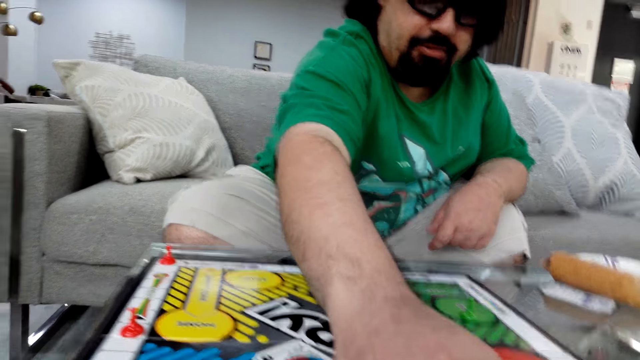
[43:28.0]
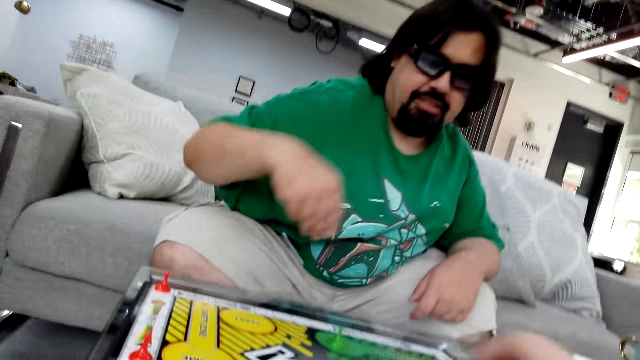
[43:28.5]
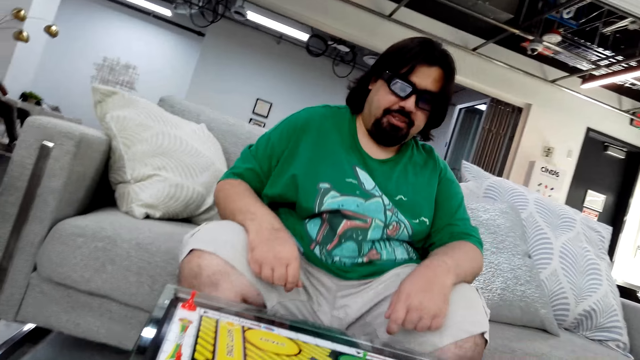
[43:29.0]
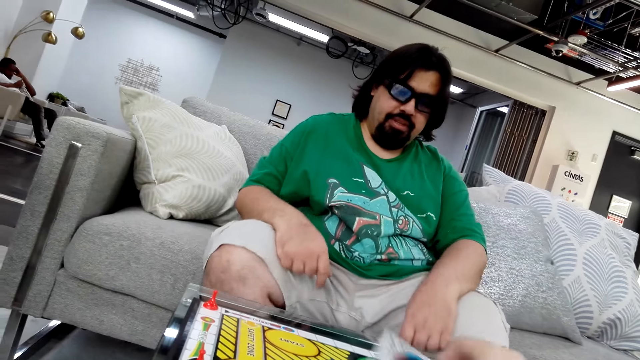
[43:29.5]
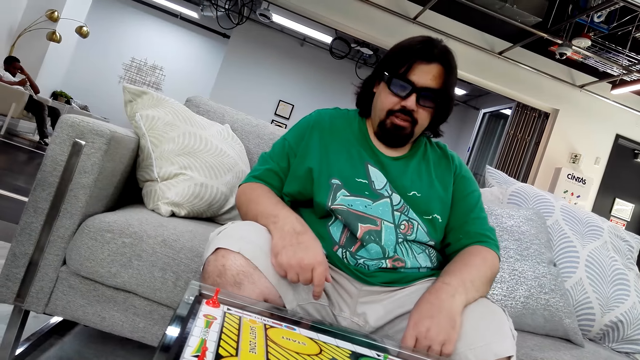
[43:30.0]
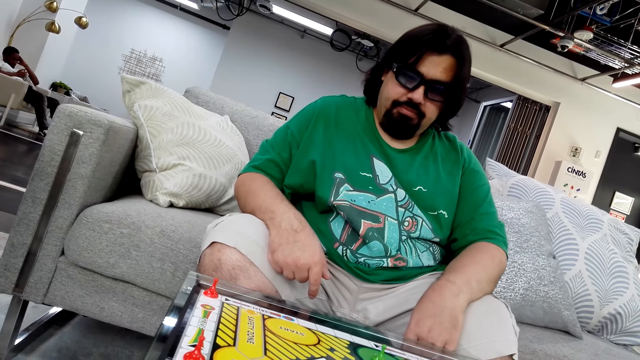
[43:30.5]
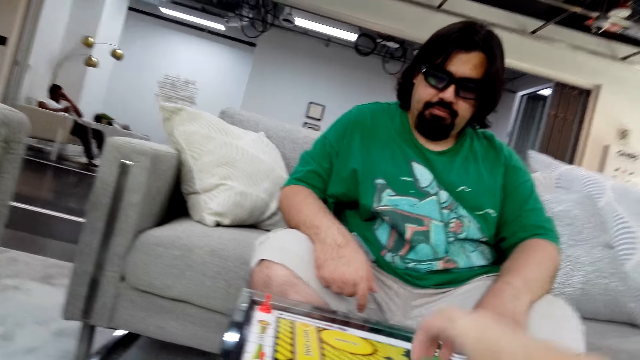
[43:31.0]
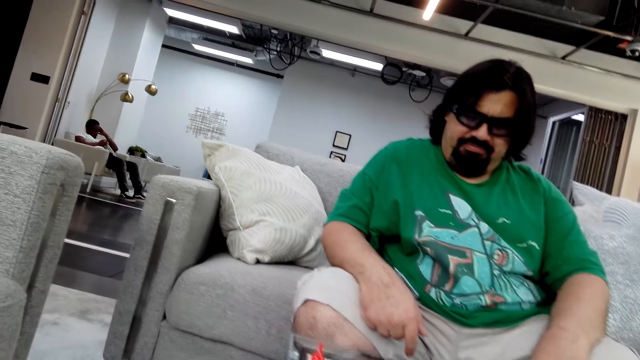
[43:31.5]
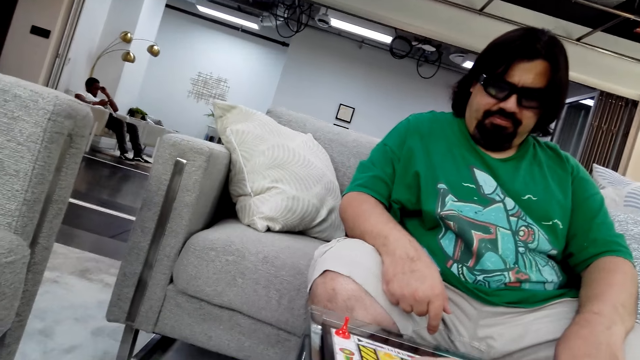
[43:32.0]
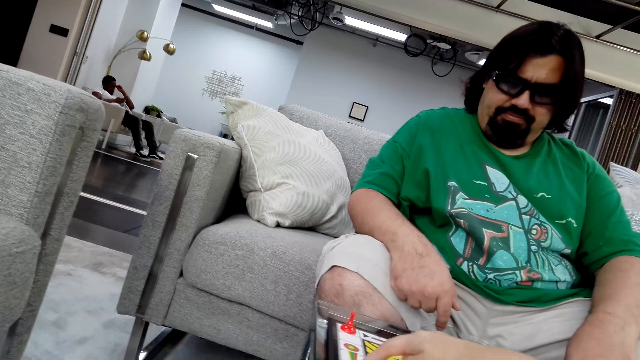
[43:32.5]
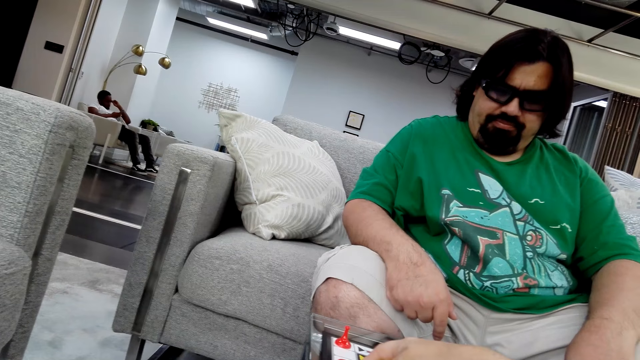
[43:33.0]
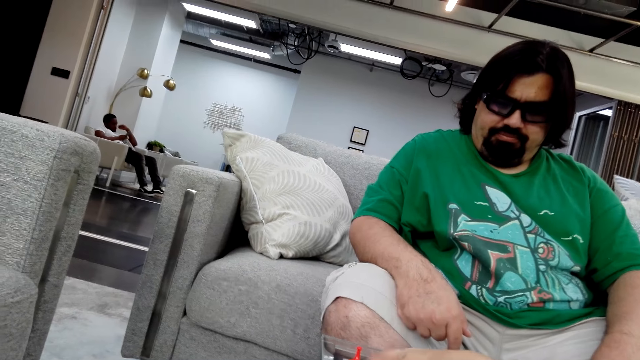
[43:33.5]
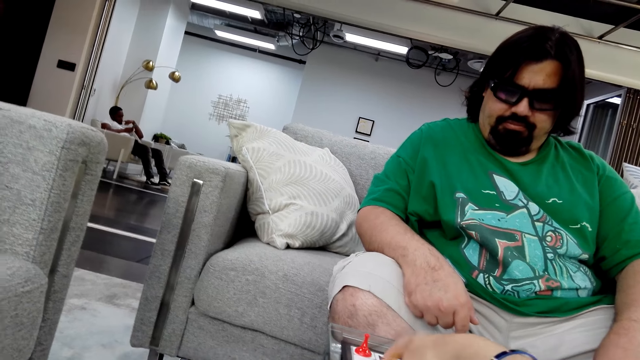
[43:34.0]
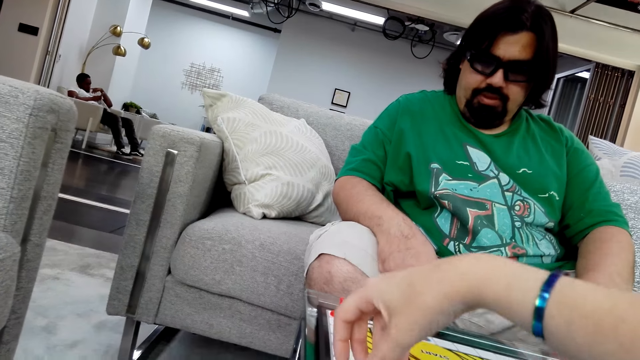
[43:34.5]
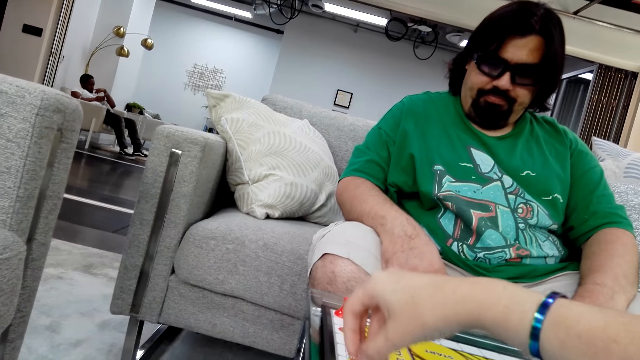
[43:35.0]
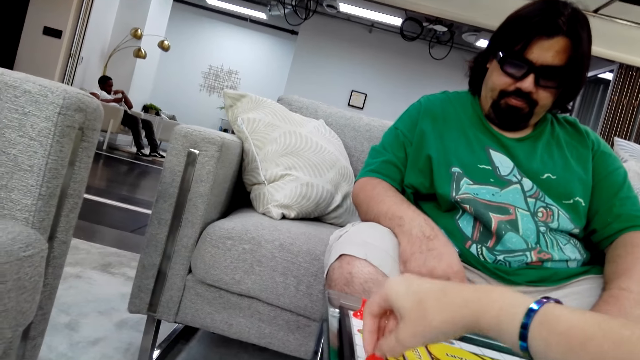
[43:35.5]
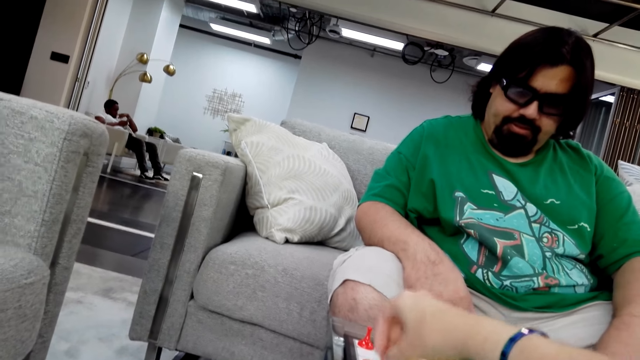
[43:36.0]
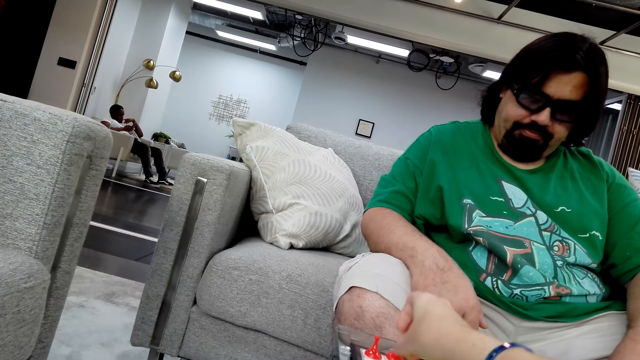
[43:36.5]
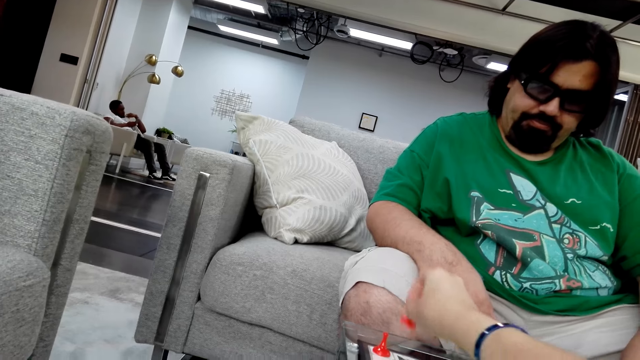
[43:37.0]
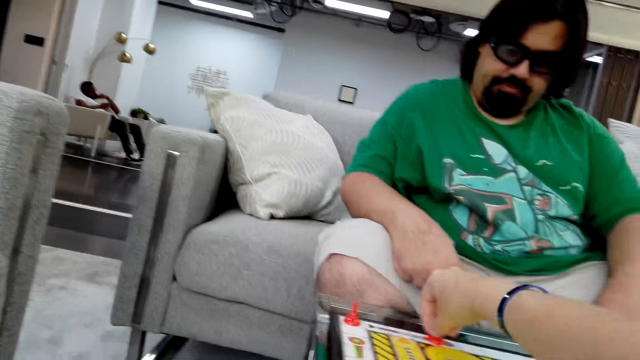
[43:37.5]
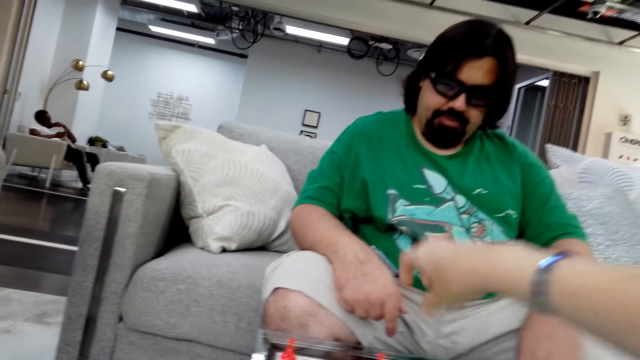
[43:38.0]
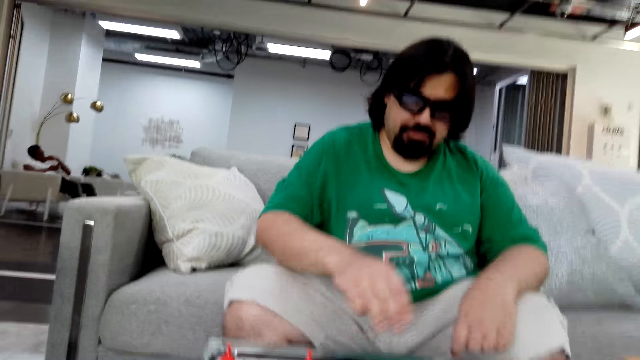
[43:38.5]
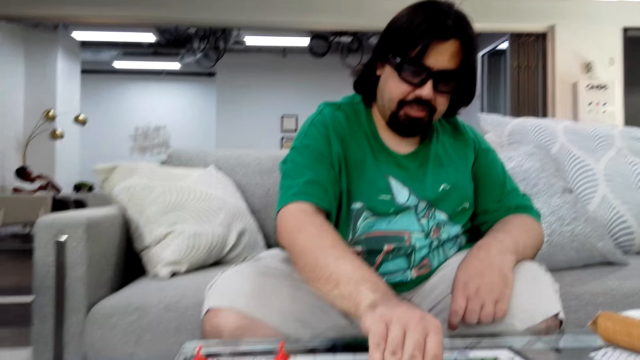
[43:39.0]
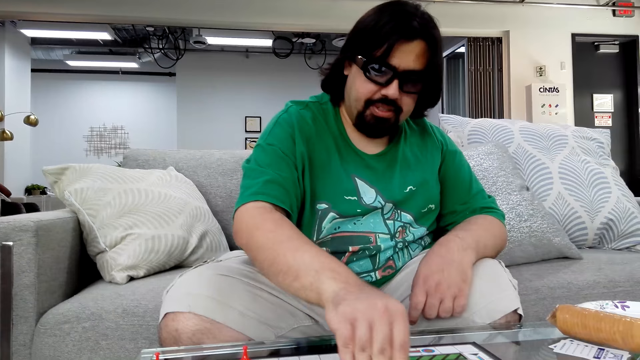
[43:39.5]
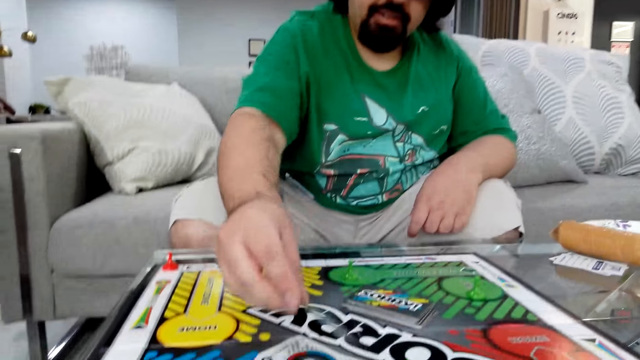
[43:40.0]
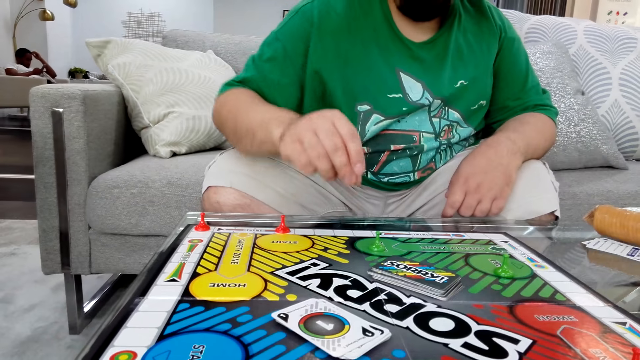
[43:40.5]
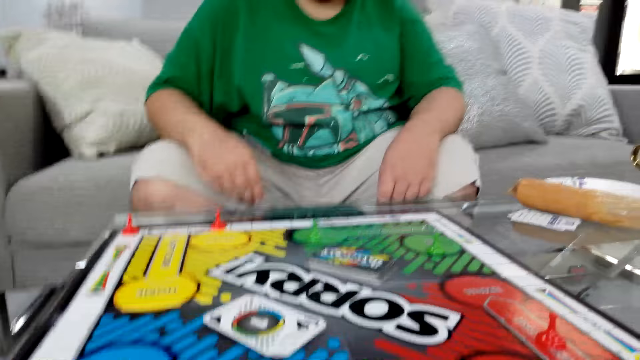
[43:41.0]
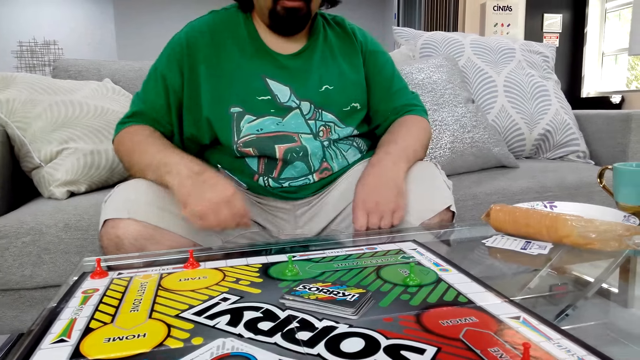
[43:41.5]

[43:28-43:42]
The camera wearer plays the Sorry game. They move the board game piece on the table. A man plays the Sorry game.

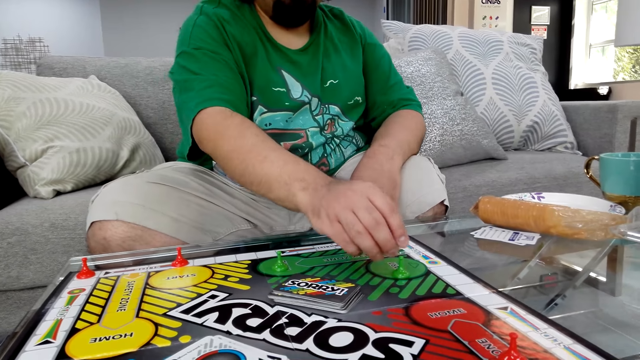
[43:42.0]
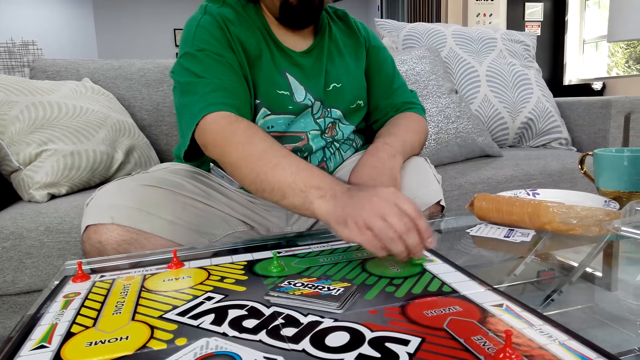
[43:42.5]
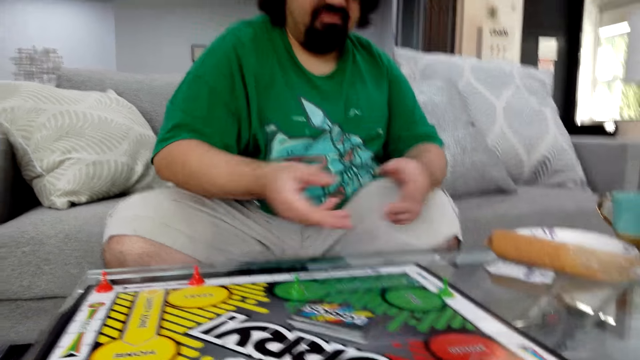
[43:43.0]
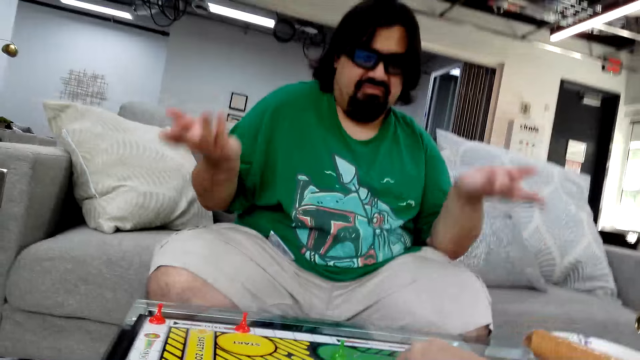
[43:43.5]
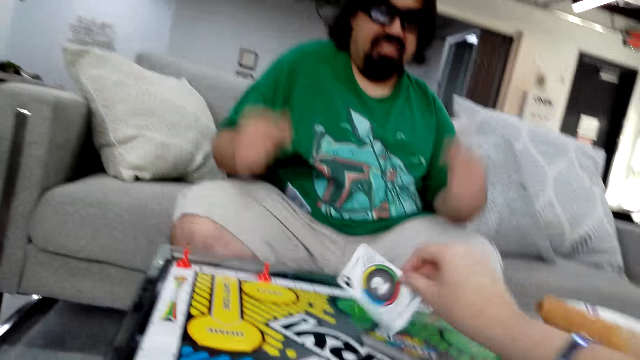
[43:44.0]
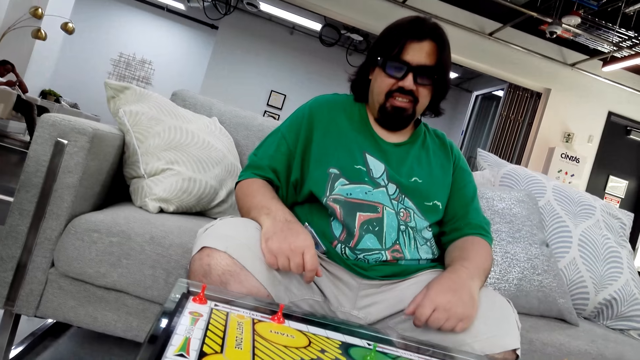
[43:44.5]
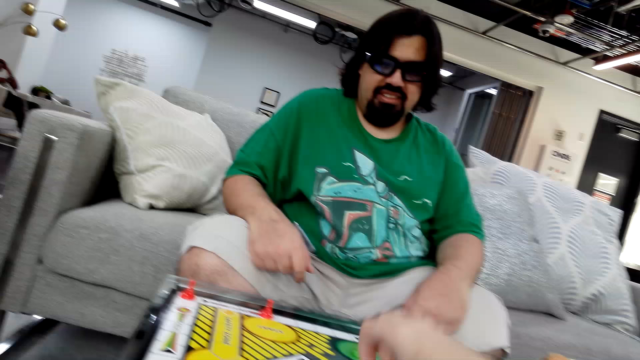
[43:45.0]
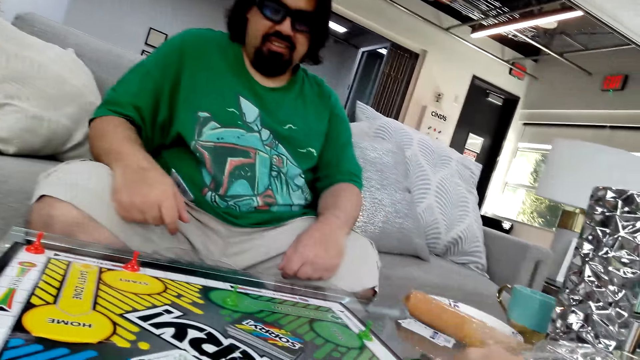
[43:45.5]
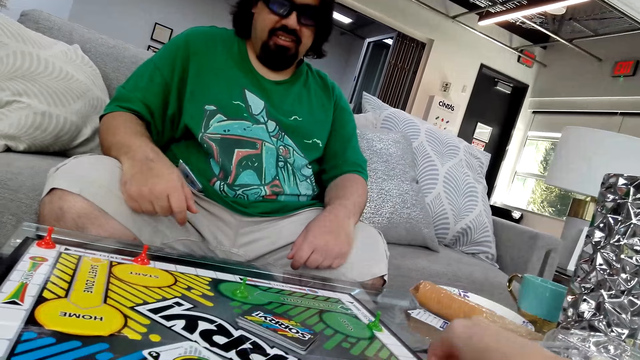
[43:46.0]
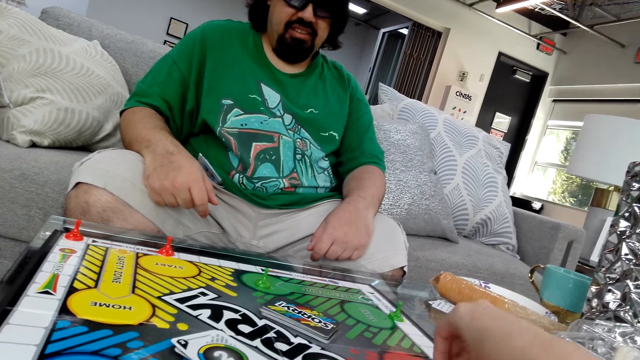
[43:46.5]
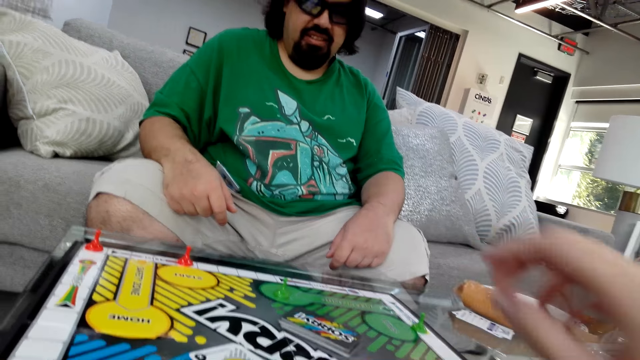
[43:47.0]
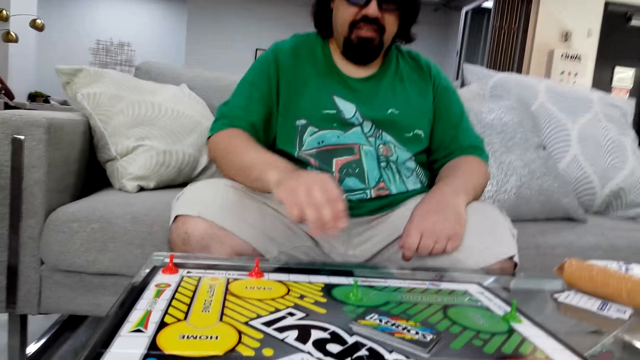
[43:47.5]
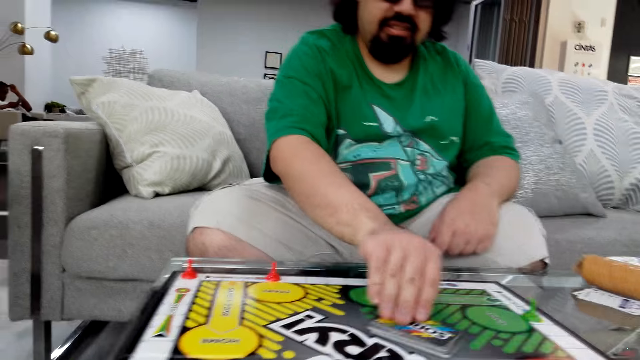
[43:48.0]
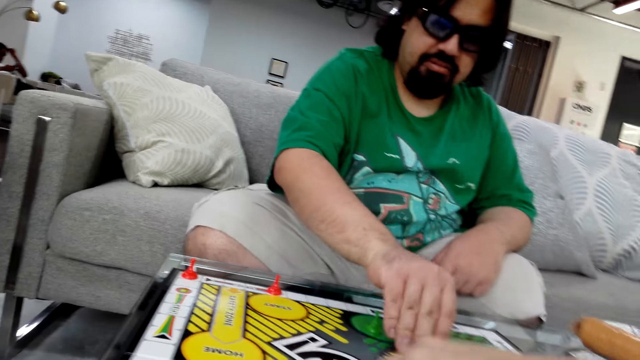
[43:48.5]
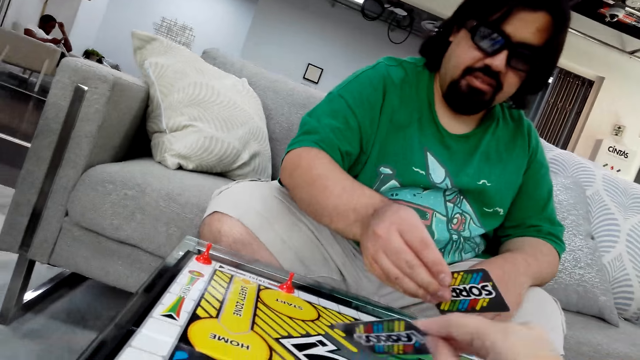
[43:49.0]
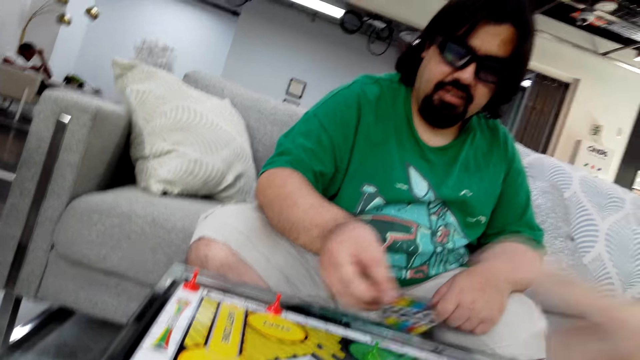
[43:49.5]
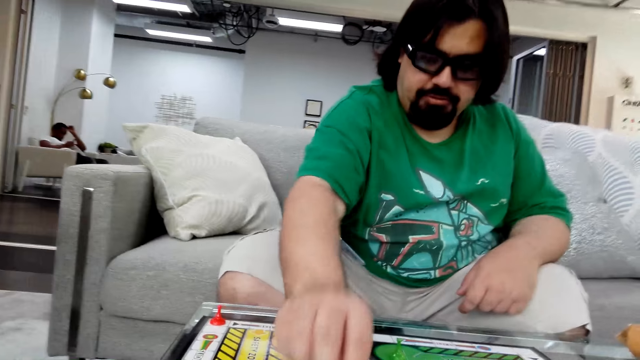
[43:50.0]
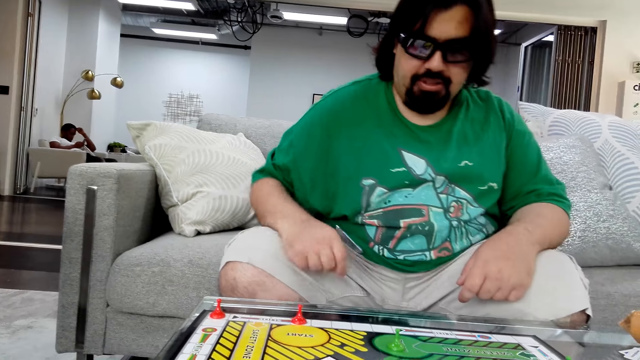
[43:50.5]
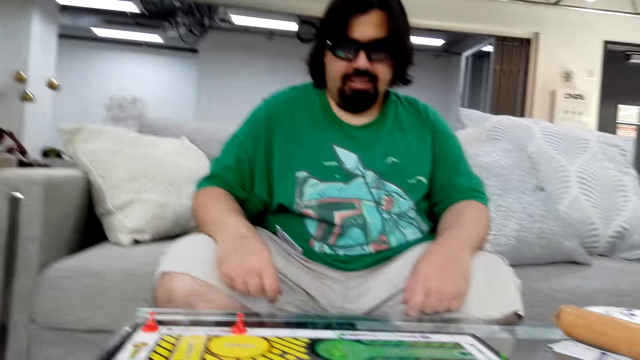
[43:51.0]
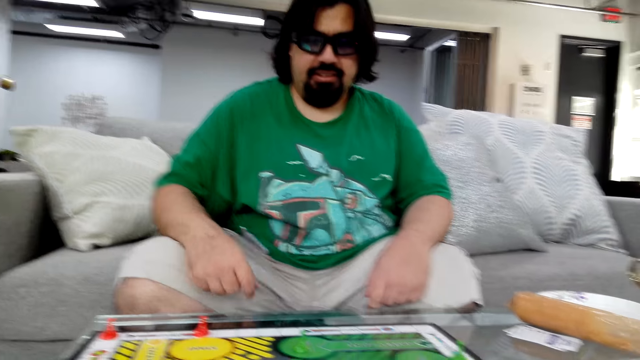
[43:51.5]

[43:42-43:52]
The camera wearer plays the Sorry game. They move the board game piece on the table. A man plays the Sorry game and picks a poker card with his right hand.
